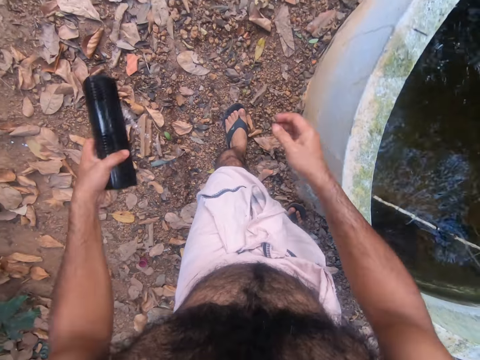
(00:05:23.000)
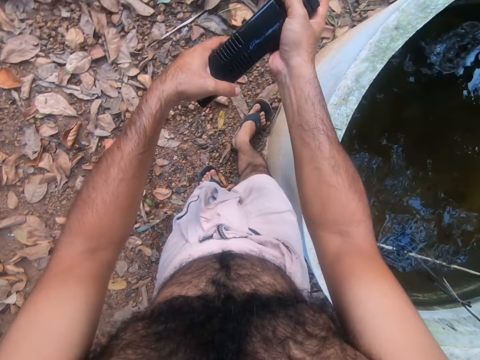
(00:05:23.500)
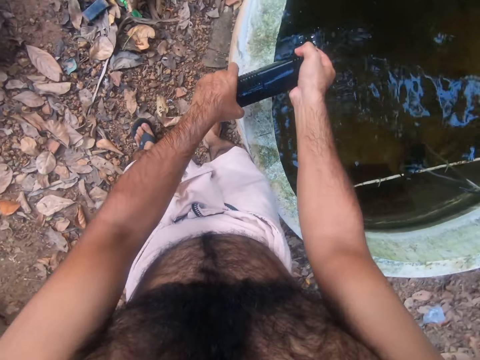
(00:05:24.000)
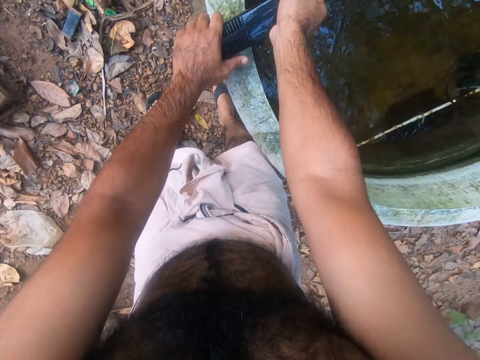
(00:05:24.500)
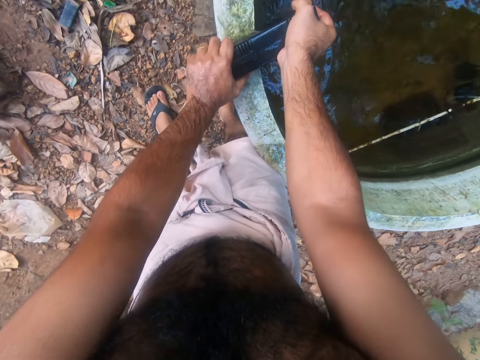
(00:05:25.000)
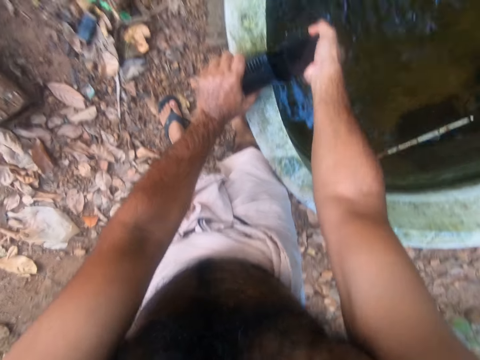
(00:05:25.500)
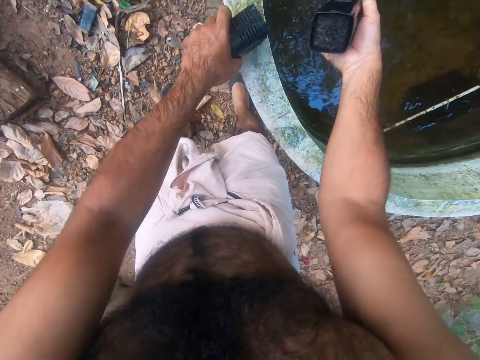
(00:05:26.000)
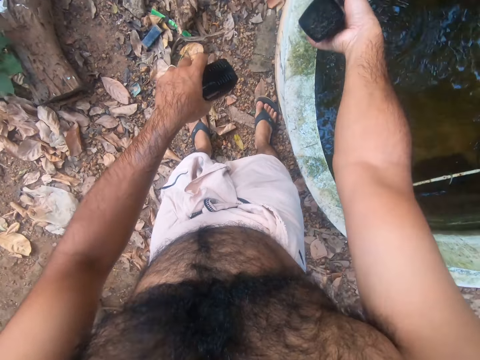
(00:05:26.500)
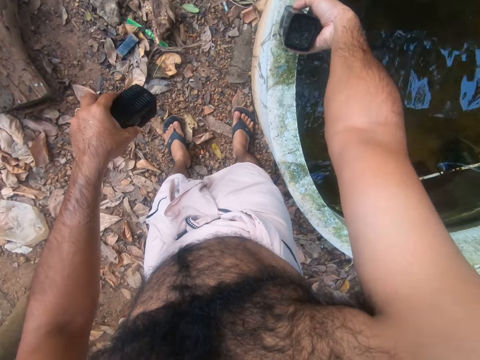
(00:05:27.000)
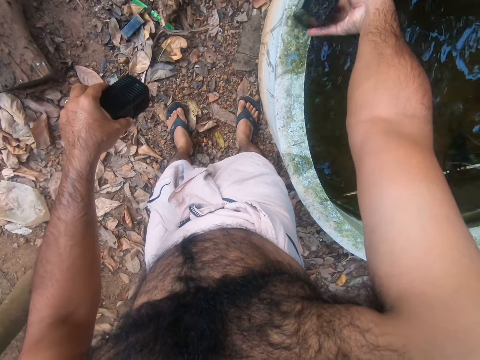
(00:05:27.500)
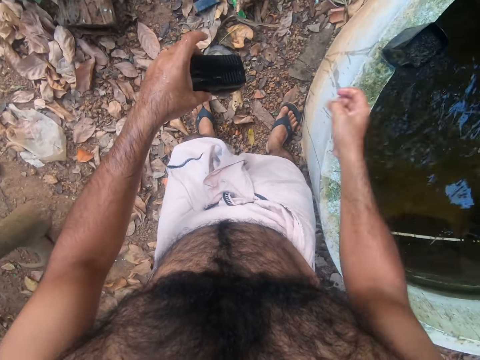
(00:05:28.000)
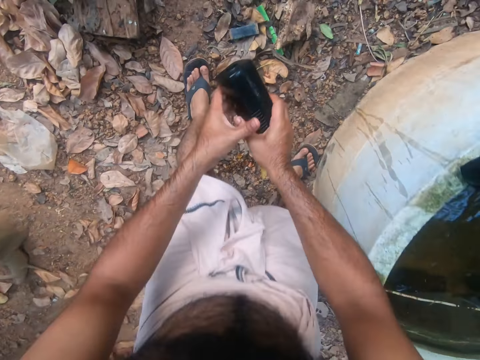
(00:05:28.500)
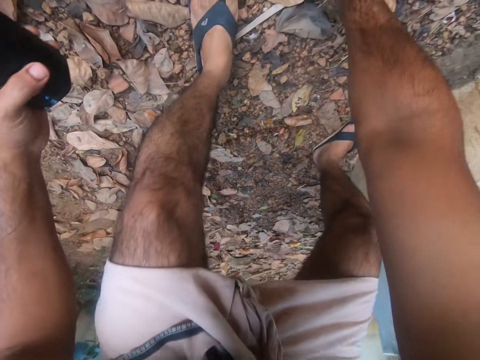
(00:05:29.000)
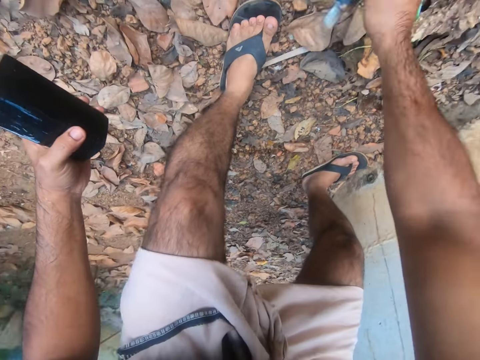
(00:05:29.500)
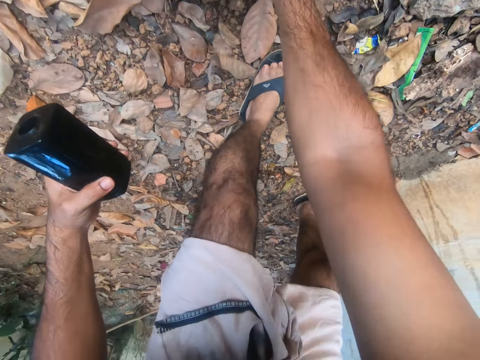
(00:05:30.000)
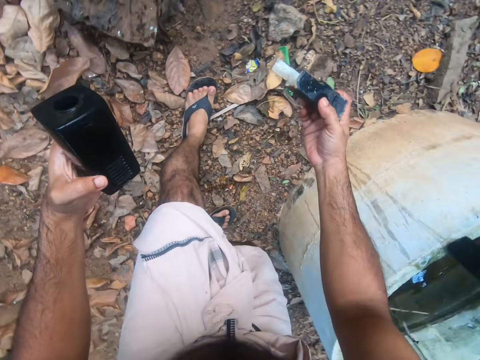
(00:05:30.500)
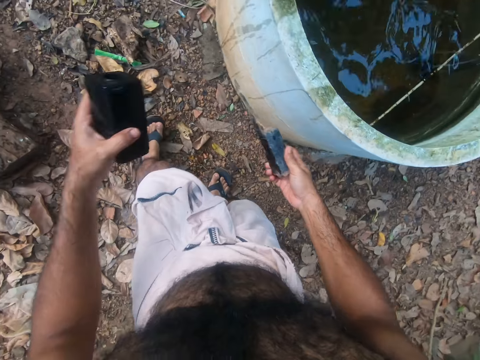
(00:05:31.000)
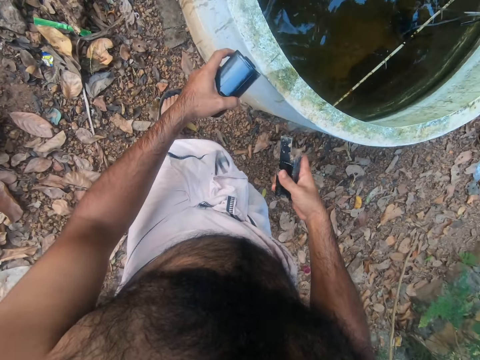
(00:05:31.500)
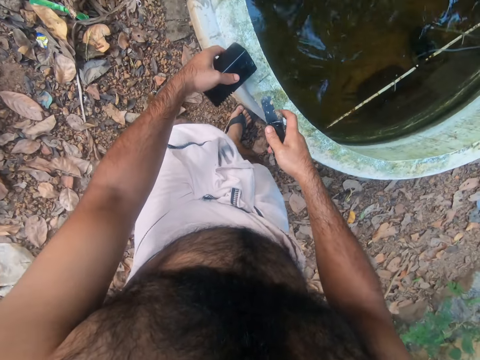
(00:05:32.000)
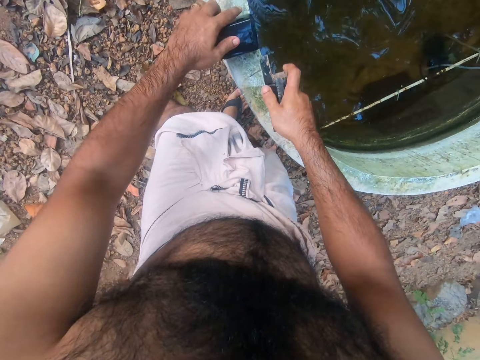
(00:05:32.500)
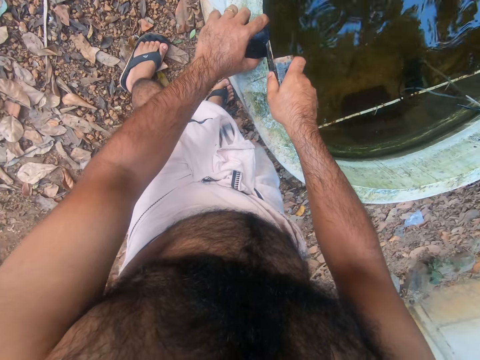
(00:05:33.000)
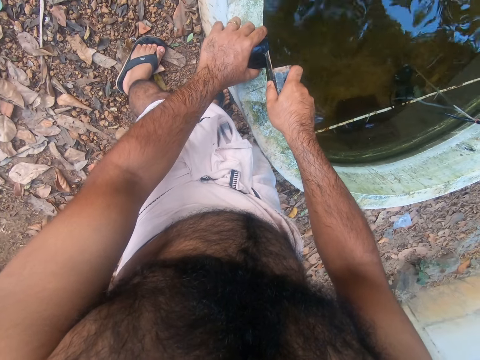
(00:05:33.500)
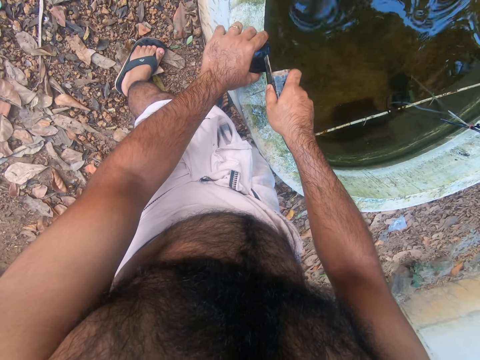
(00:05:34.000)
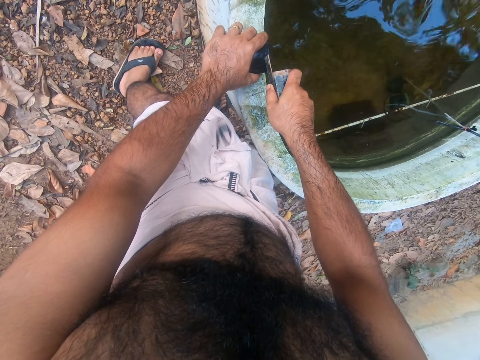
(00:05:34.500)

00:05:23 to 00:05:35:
The camera wearer moves around. They place the equipment or filter on the edge of the well. They break the filter. They separate the equipment. They place the equipment on the edge of the well. They pick up a metal. They hit the metal on a rock. They place the equipment on the edge of the well.

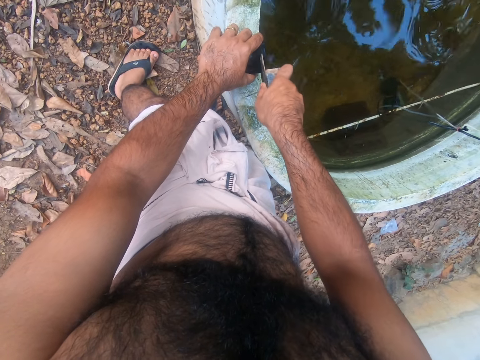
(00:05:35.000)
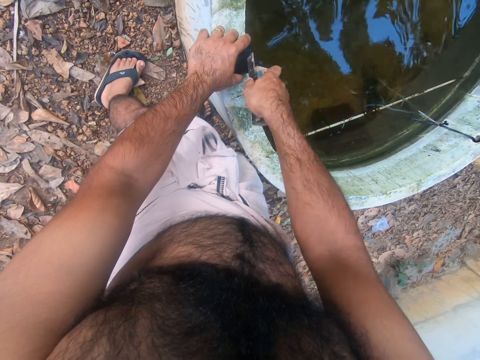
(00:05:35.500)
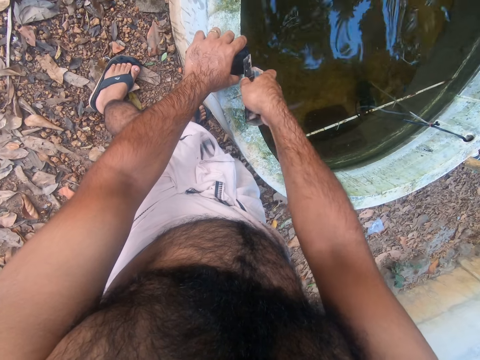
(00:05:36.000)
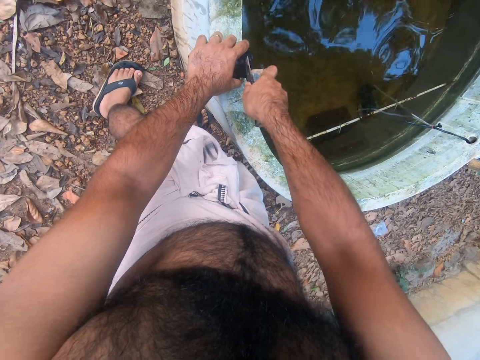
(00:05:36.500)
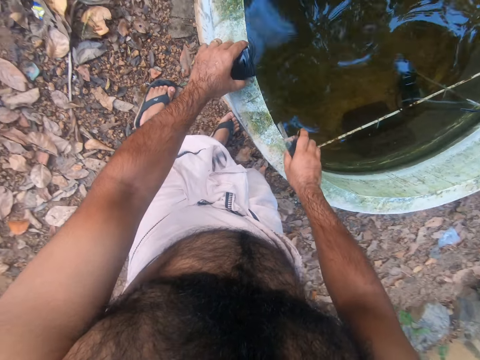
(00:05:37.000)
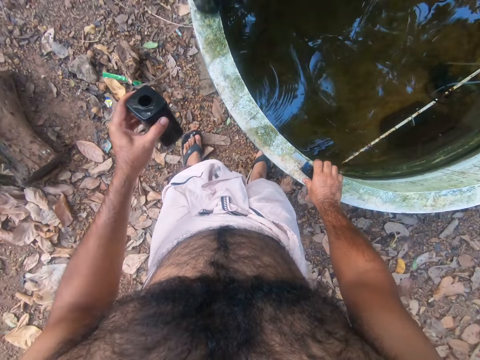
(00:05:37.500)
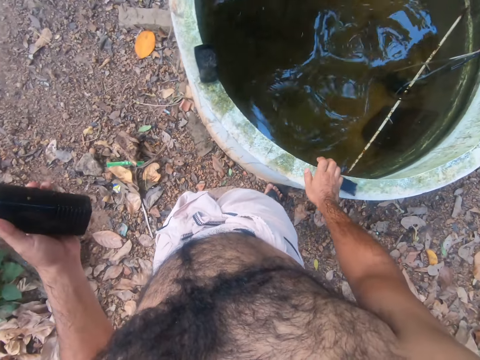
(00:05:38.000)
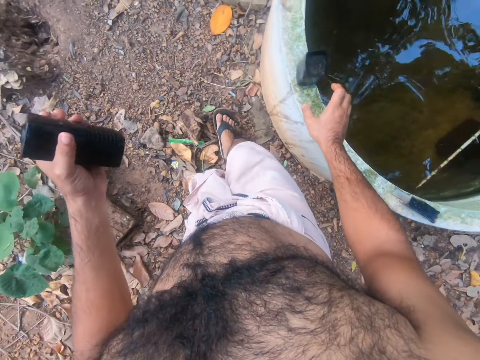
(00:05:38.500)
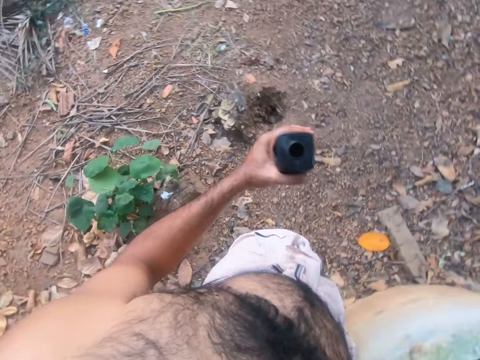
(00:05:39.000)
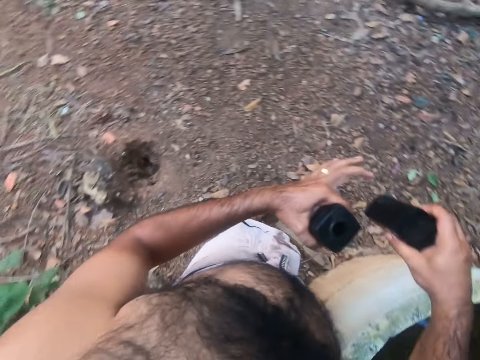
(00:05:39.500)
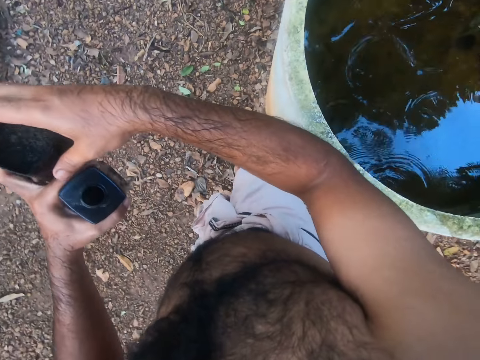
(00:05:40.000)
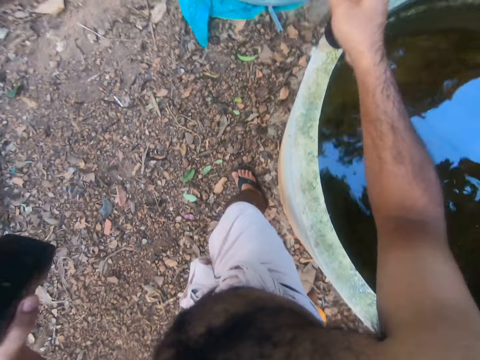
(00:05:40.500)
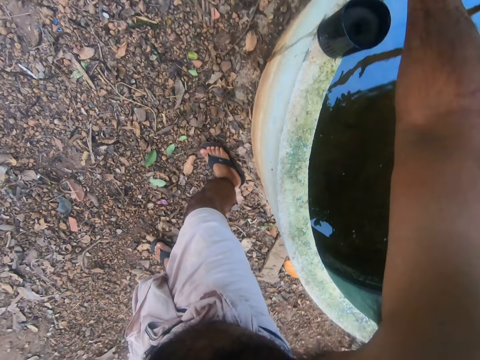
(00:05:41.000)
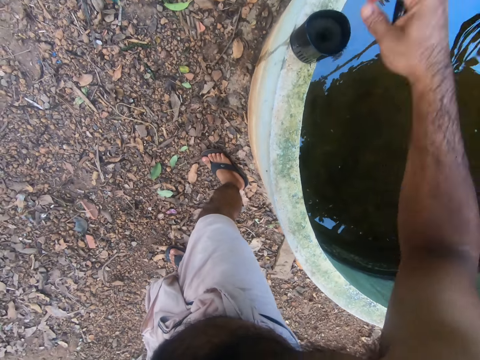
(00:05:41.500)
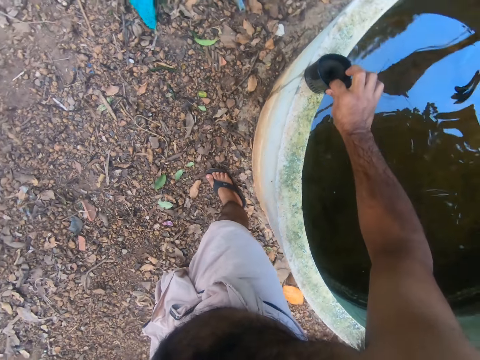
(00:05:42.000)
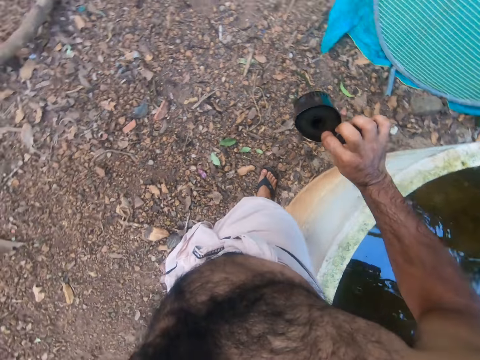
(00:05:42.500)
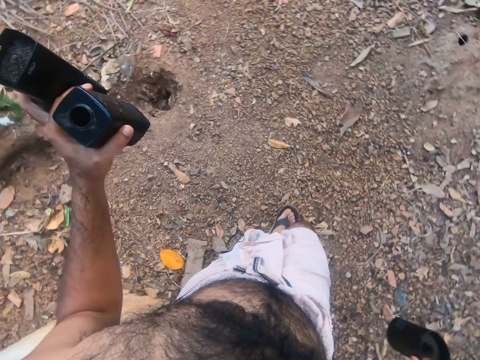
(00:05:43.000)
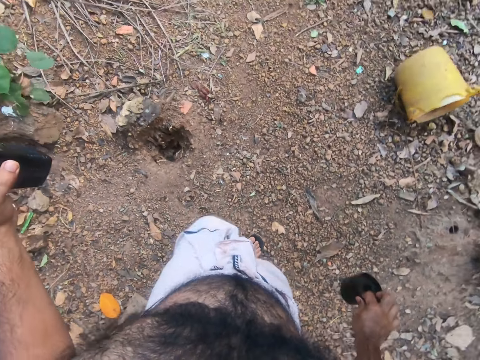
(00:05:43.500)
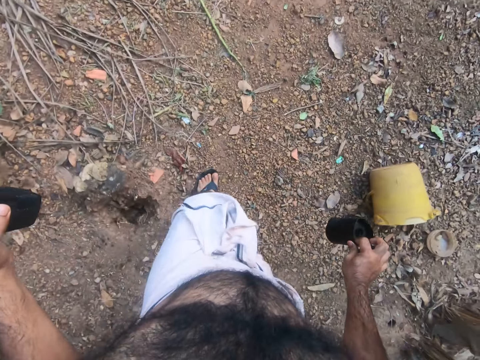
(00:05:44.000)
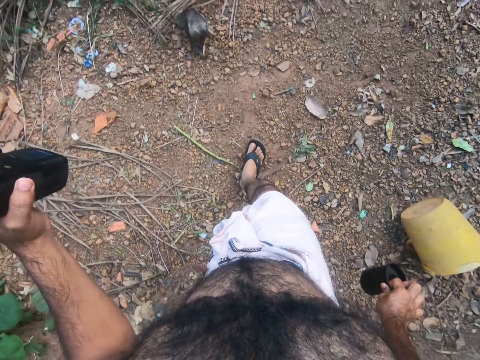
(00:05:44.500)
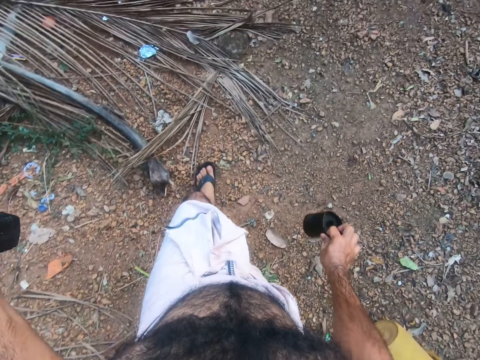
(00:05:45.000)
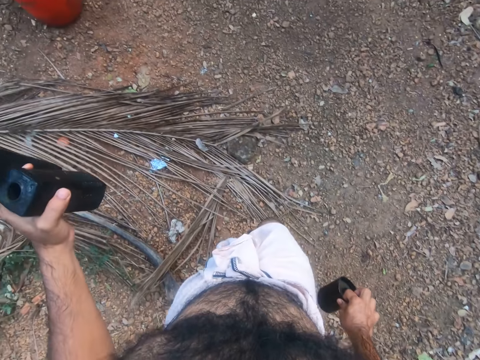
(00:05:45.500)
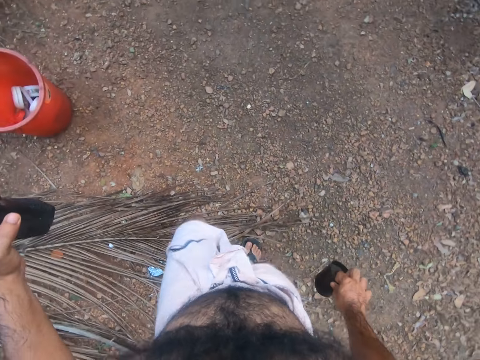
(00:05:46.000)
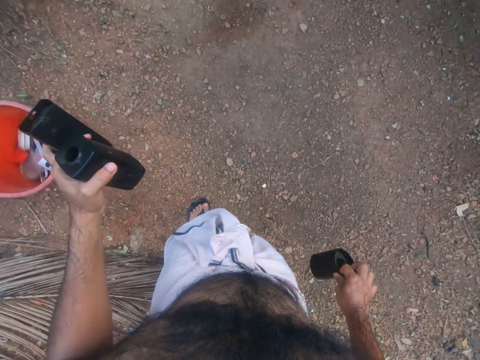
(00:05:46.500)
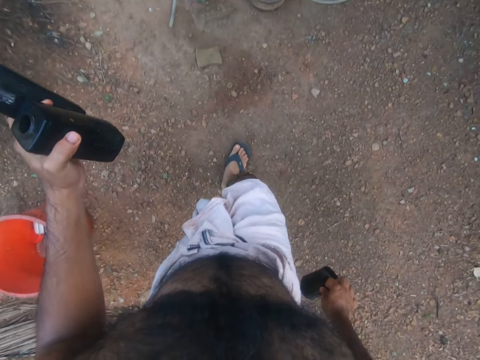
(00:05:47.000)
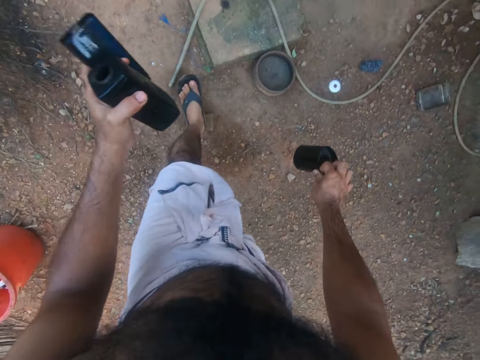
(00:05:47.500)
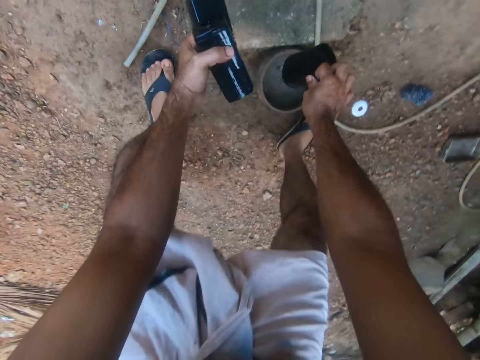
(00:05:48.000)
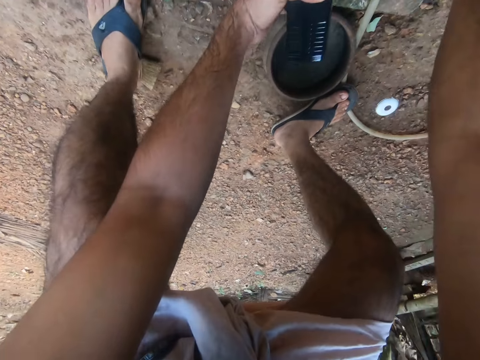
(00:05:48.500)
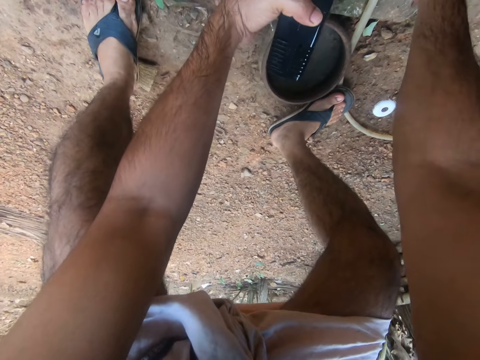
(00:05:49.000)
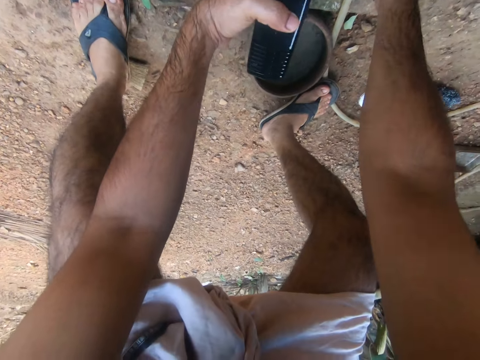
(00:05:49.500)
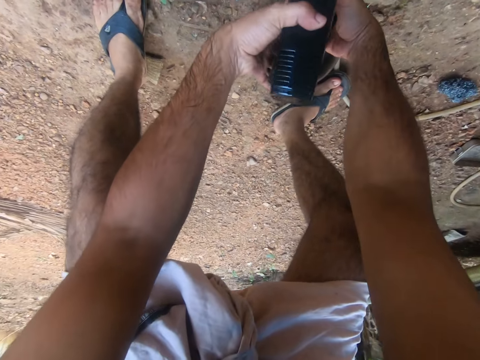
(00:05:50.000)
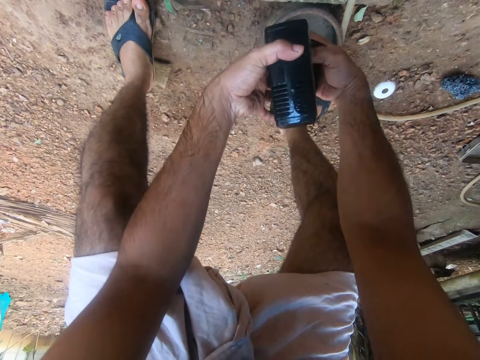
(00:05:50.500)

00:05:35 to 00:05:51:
The camera wearer pierces a filter with a metal. They place the metal on the well. They place the metal on the edge of the well. They move around. They pick up a battery. They hold the equipment in the left hand fingers. They pick up the equipment. They walk around. They place down the equipment on the ground.
